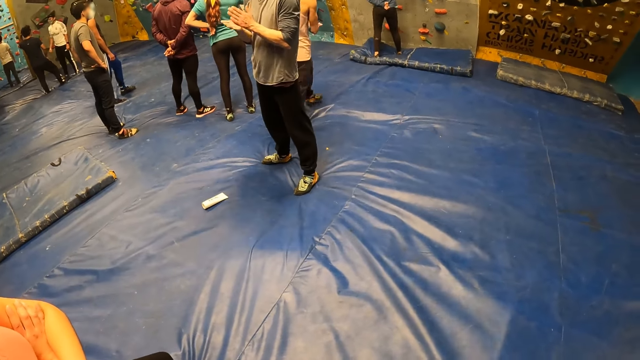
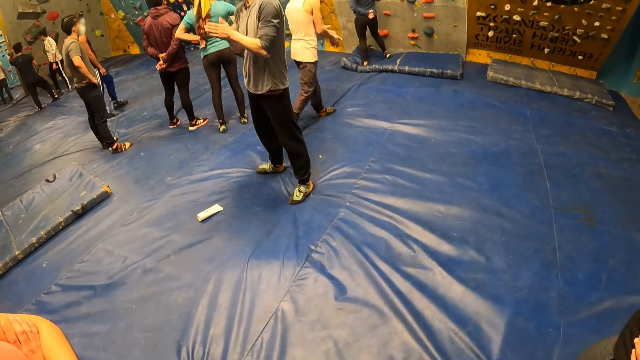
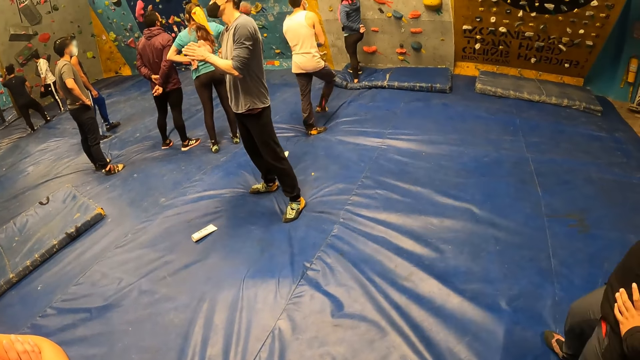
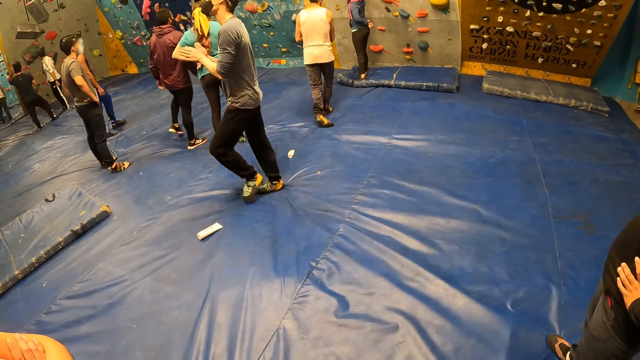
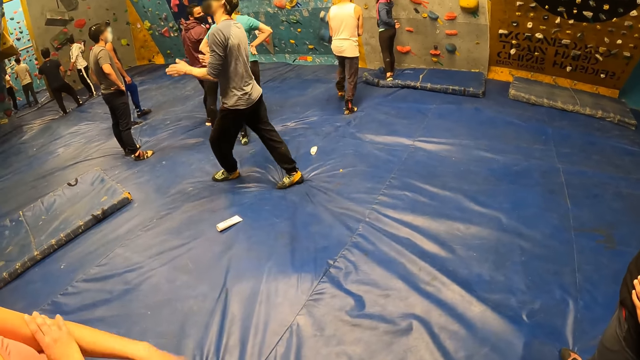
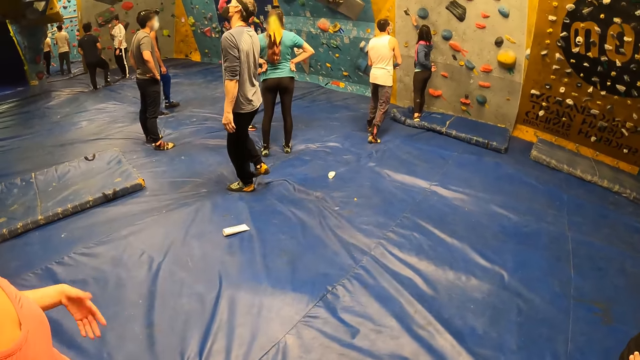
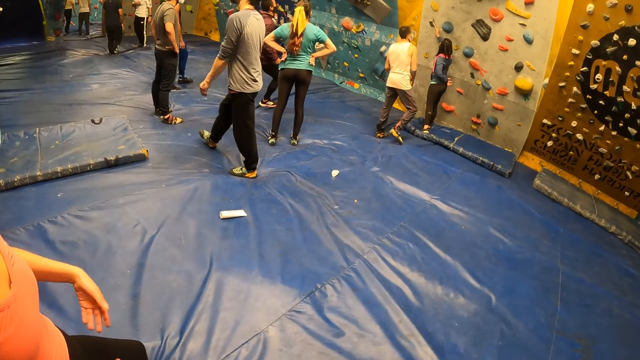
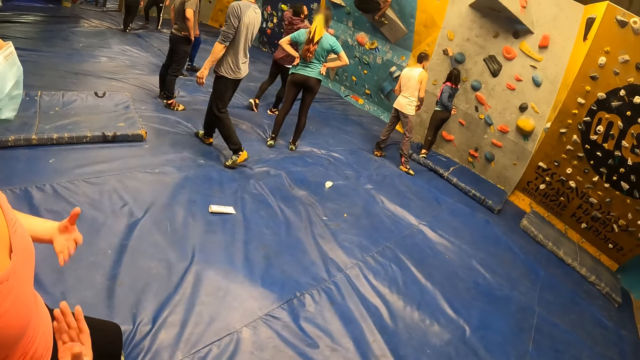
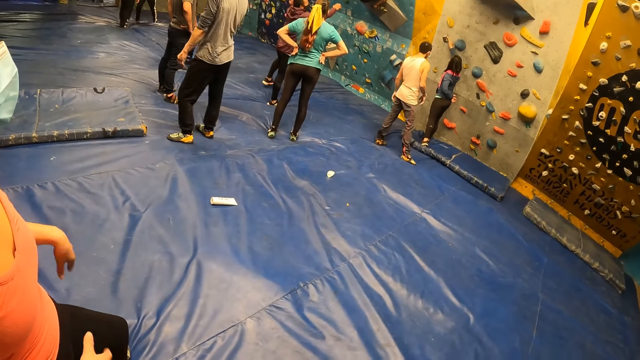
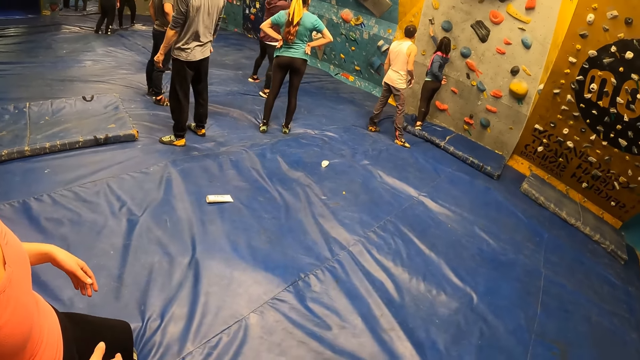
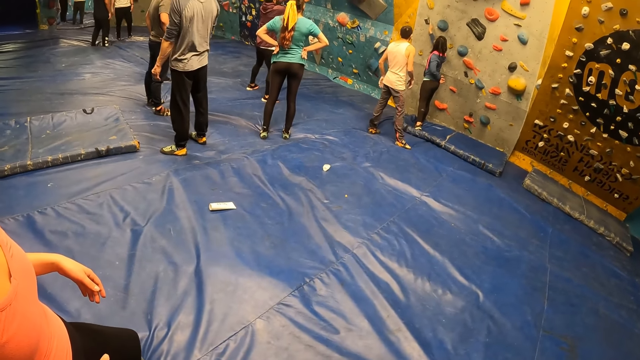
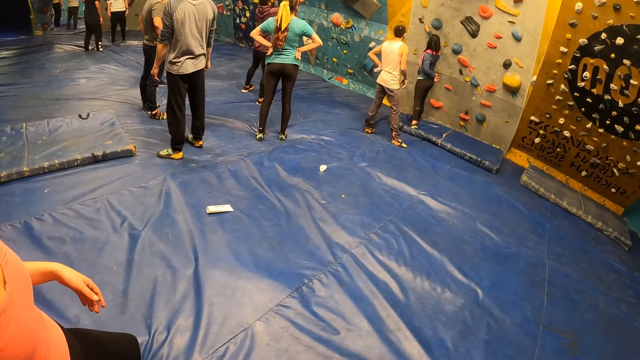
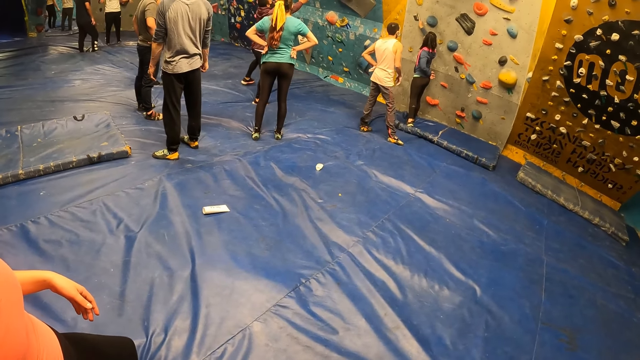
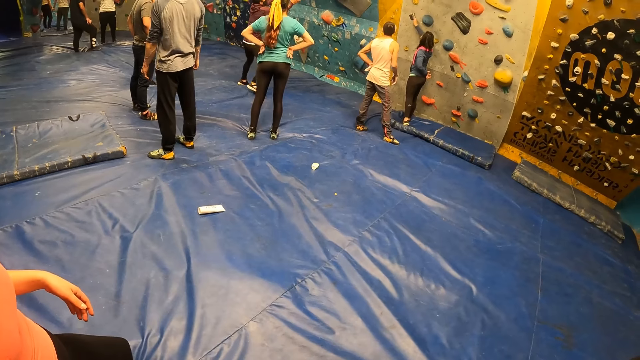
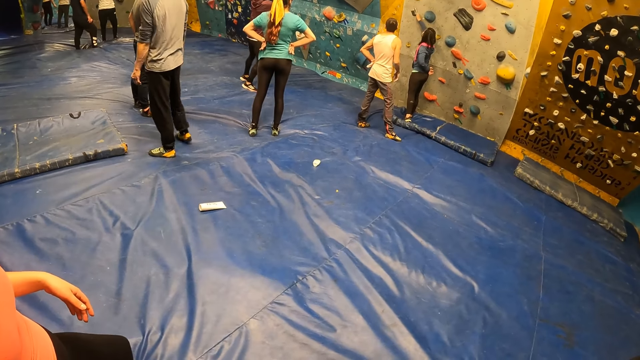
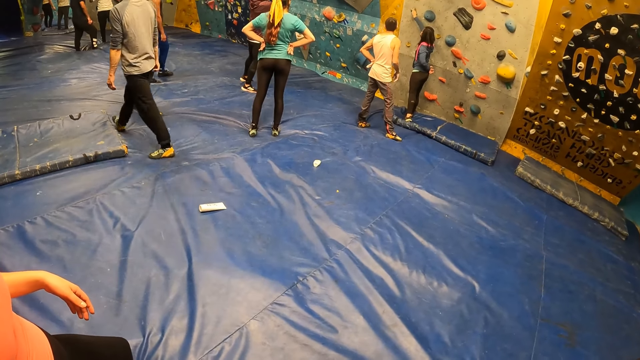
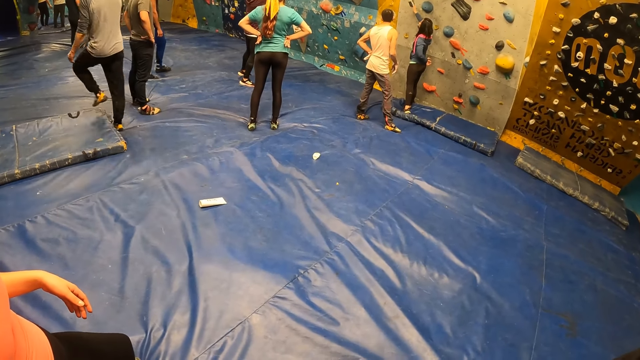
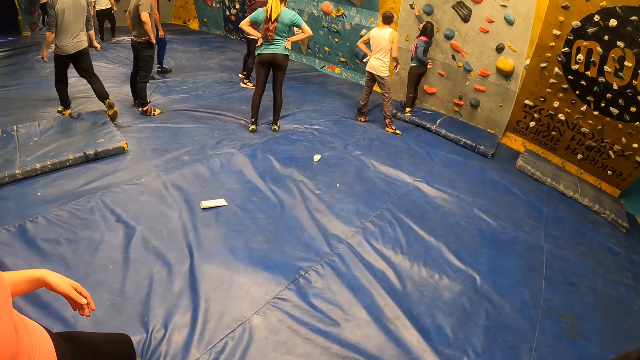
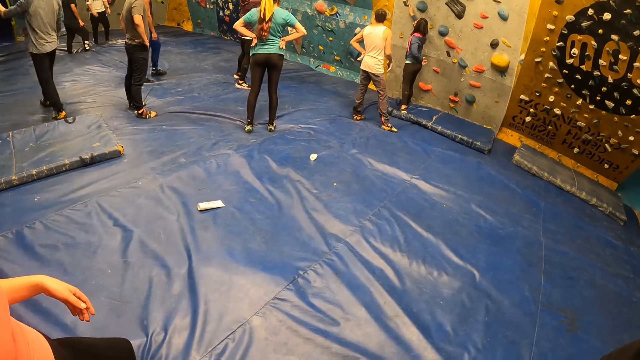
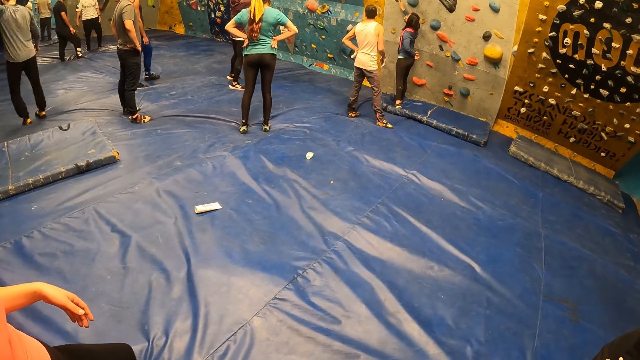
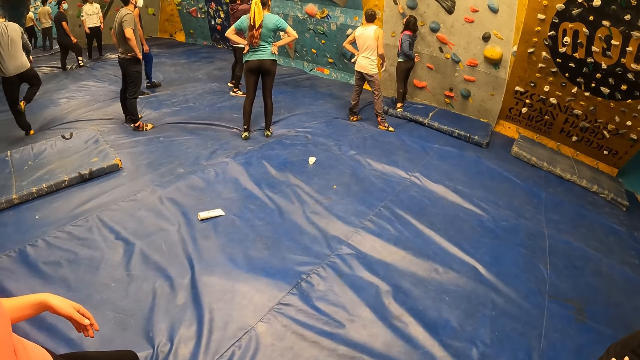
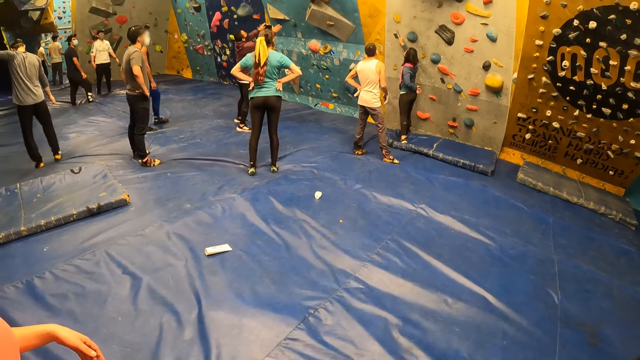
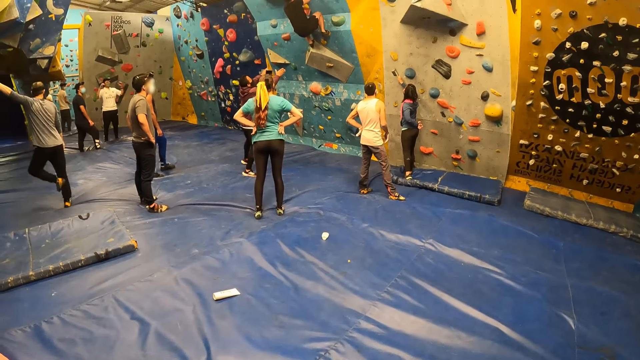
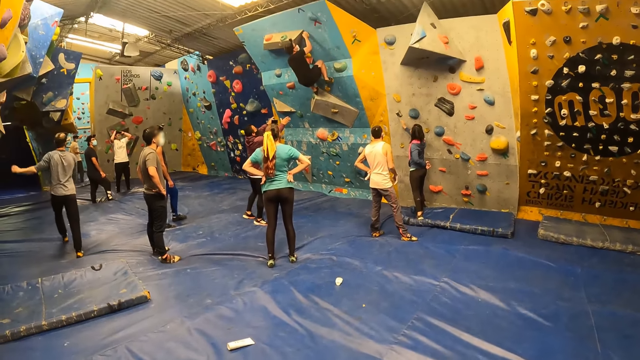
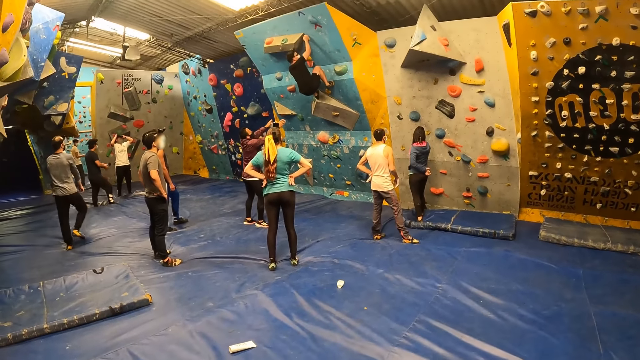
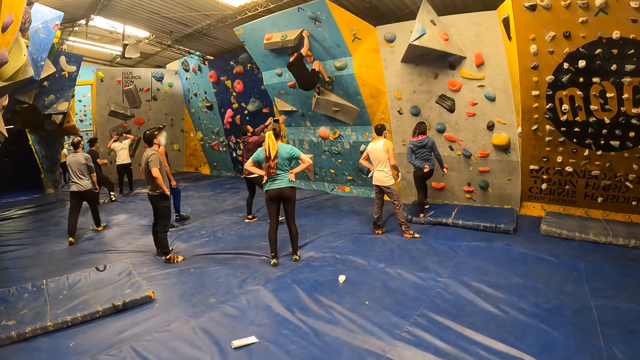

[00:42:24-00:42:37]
The man rubs both hands together. A woman touches the climbing wall with her right hand. Another woman moves hands. The camera wearer does something. The man touches the climbing wall with his left hand.

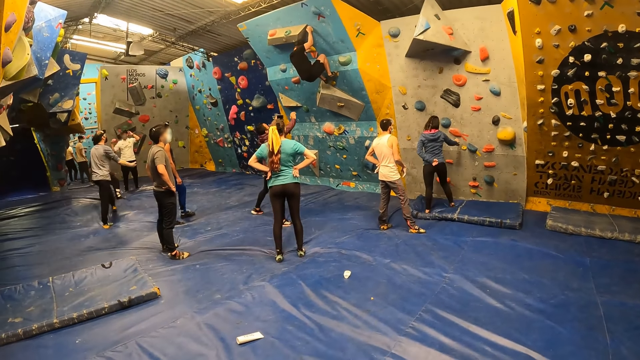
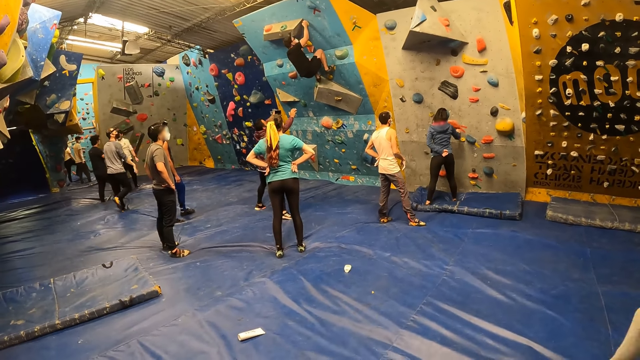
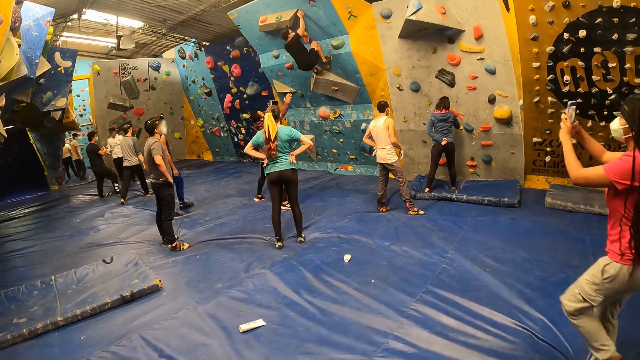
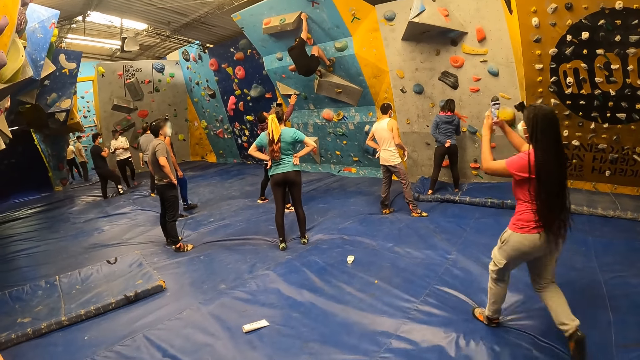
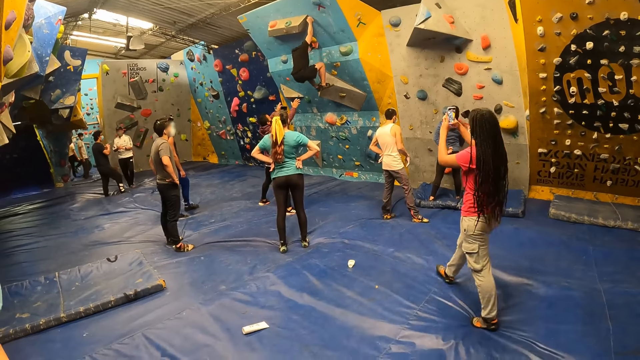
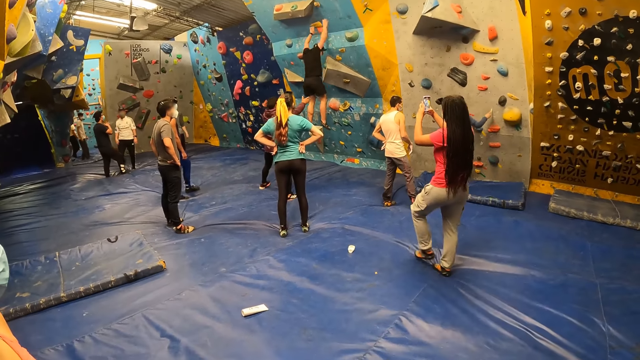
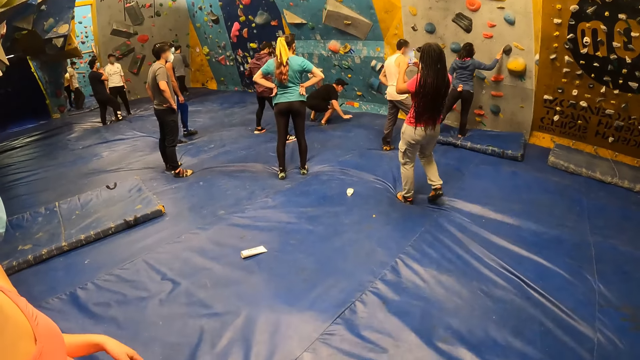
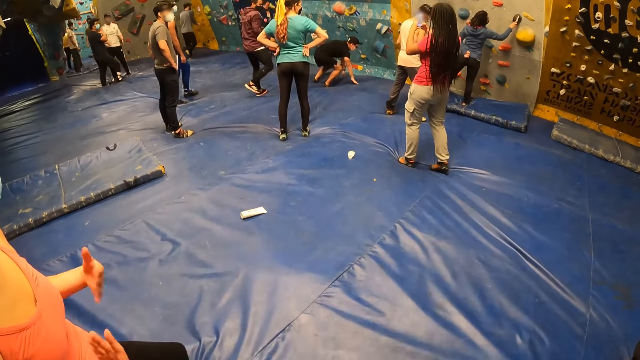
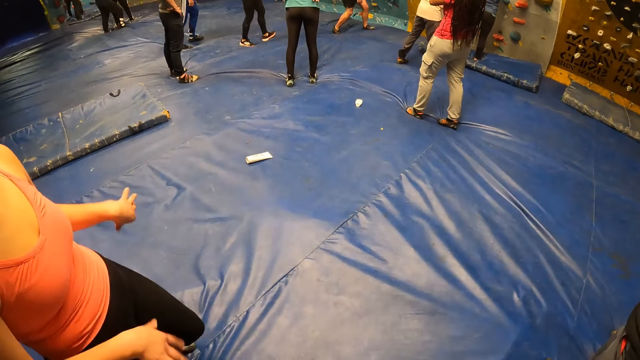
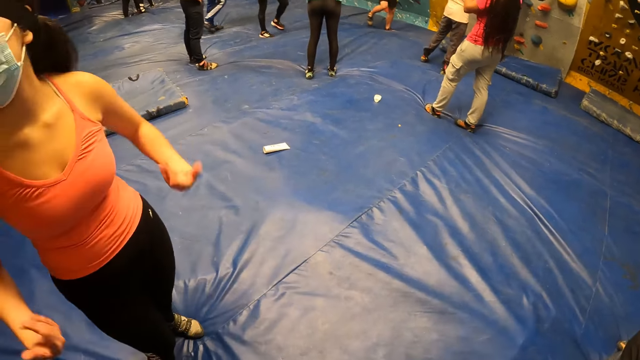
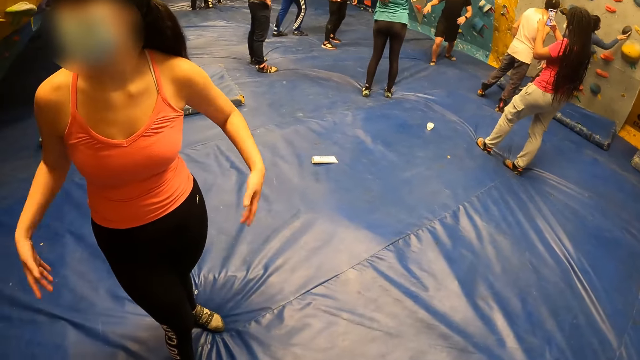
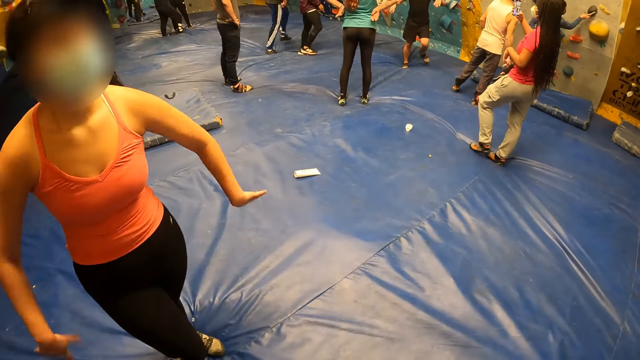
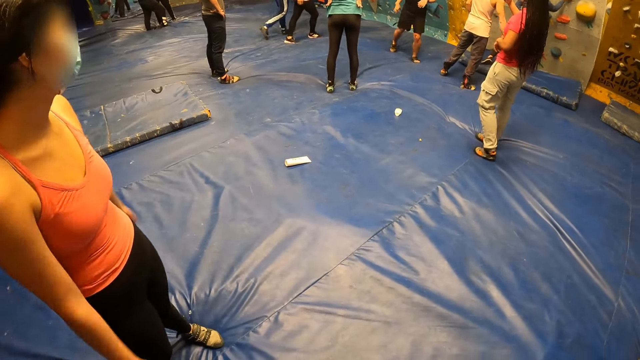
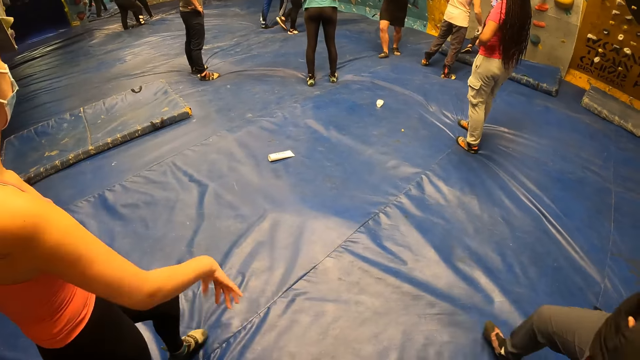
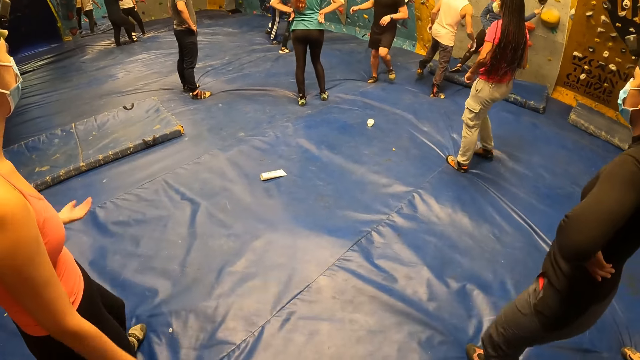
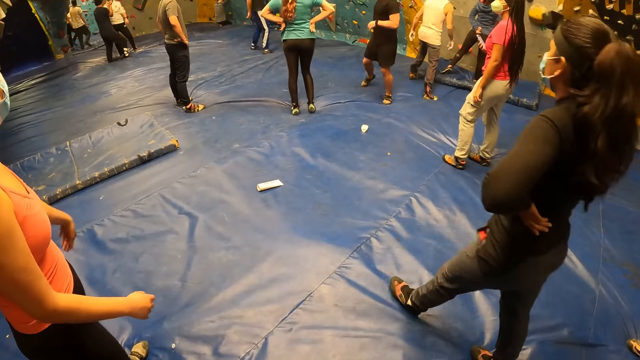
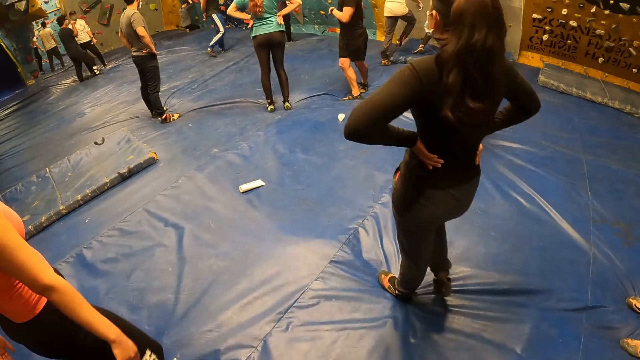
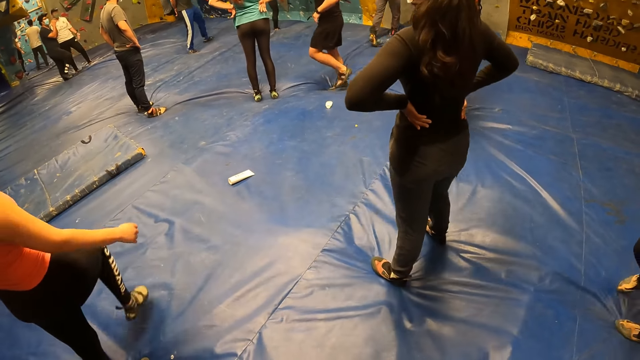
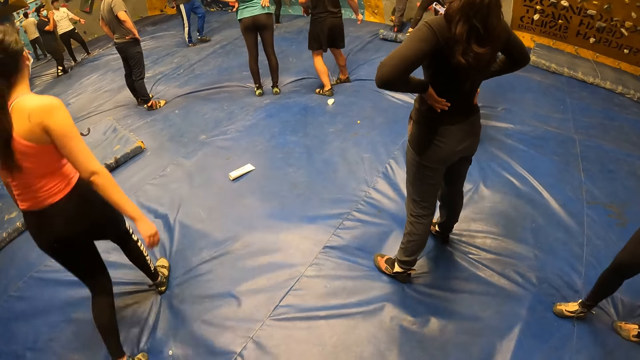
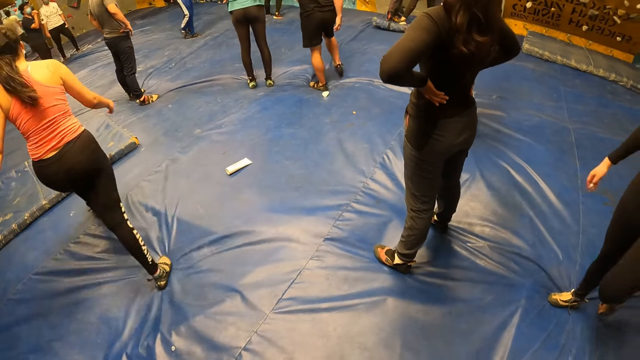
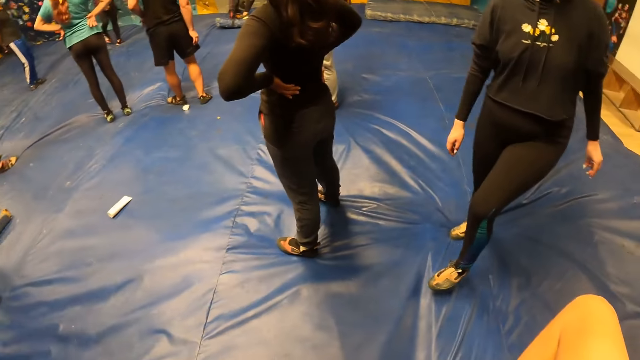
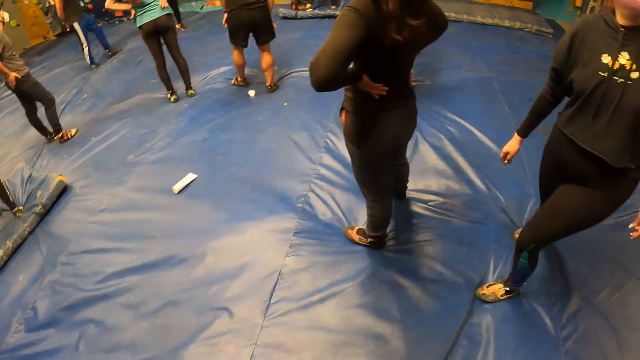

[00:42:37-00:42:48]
A woman takes photos. The woman moves hands. Another woman moves around.
